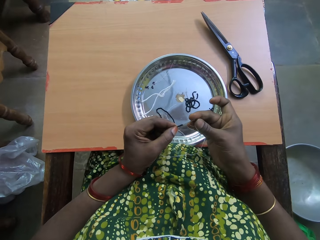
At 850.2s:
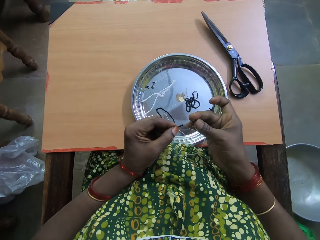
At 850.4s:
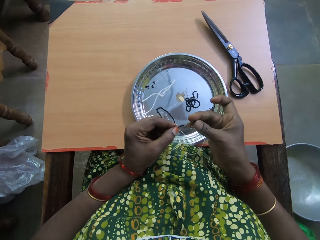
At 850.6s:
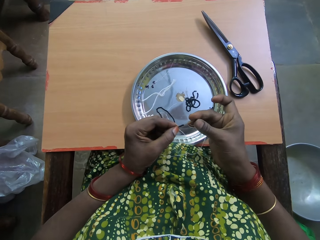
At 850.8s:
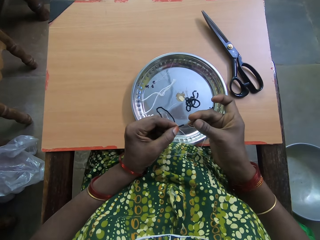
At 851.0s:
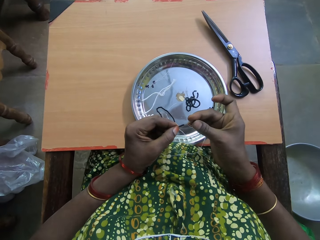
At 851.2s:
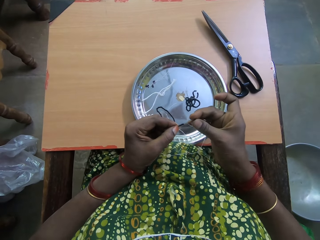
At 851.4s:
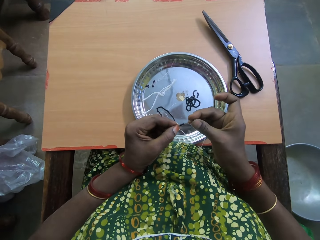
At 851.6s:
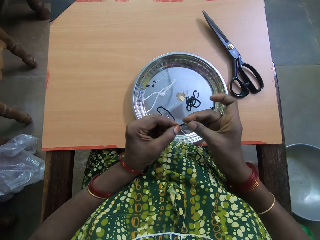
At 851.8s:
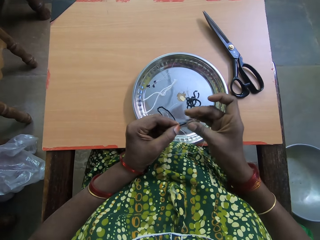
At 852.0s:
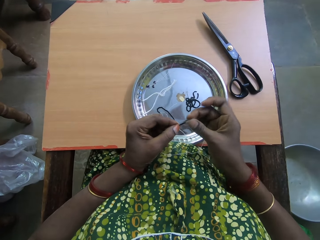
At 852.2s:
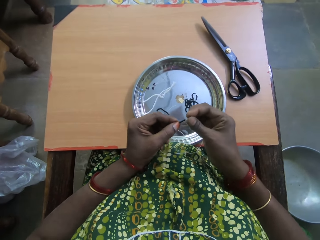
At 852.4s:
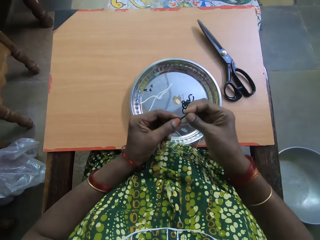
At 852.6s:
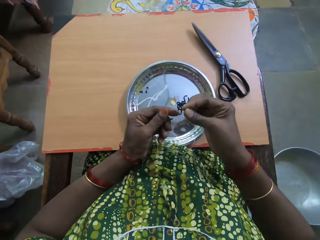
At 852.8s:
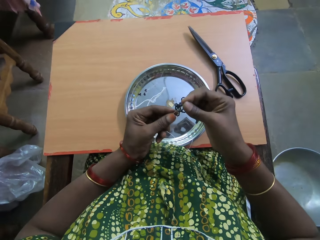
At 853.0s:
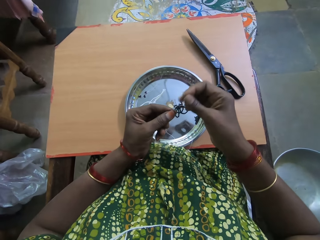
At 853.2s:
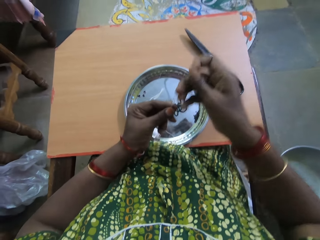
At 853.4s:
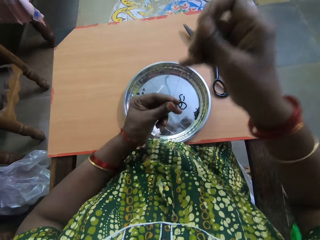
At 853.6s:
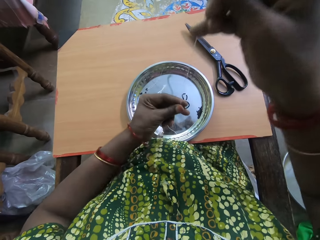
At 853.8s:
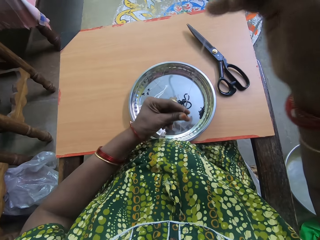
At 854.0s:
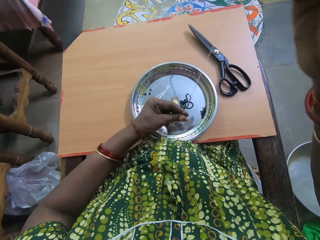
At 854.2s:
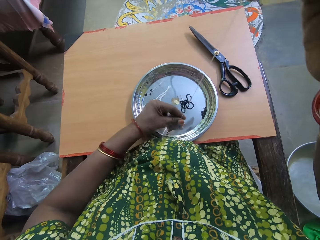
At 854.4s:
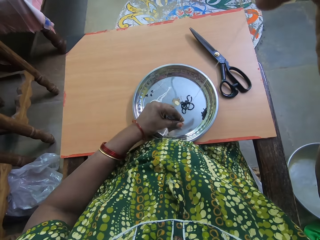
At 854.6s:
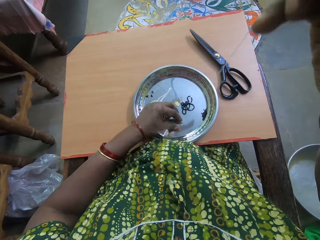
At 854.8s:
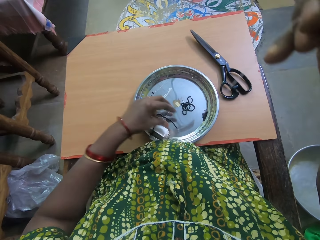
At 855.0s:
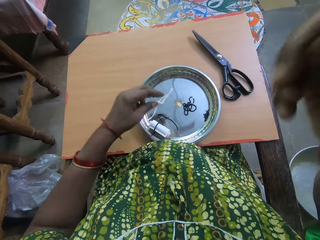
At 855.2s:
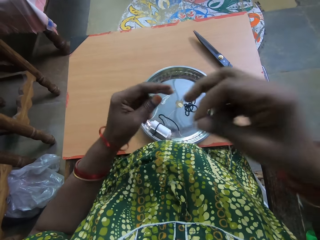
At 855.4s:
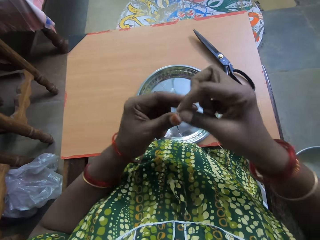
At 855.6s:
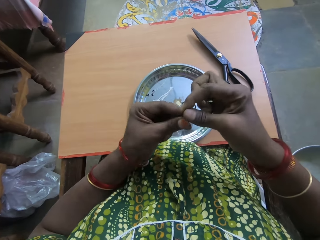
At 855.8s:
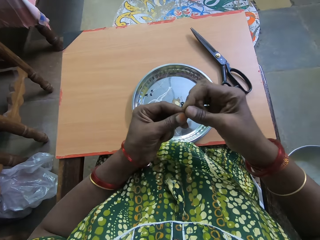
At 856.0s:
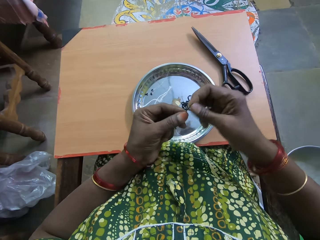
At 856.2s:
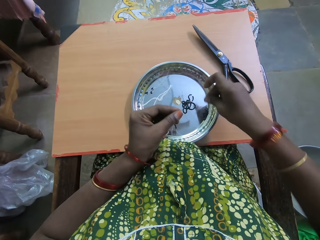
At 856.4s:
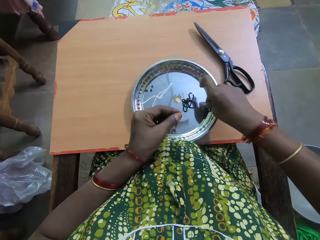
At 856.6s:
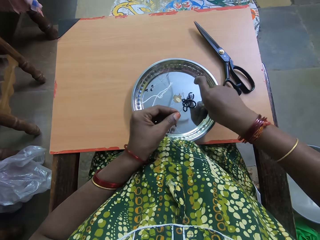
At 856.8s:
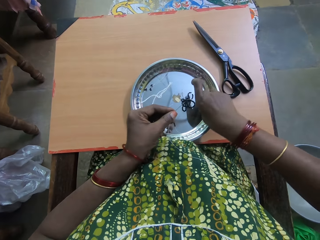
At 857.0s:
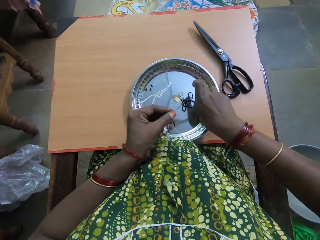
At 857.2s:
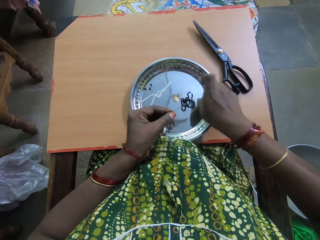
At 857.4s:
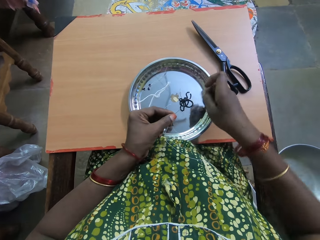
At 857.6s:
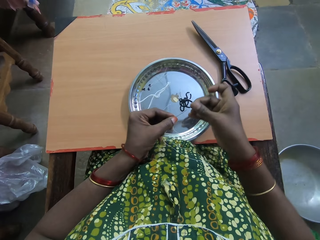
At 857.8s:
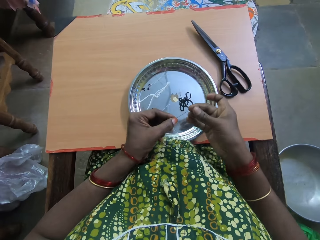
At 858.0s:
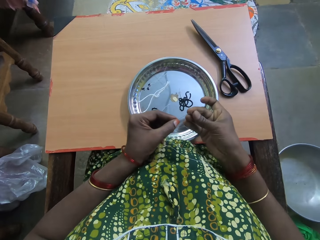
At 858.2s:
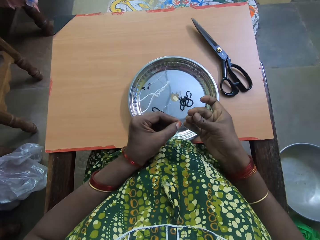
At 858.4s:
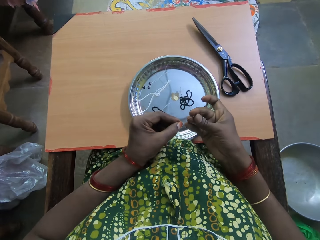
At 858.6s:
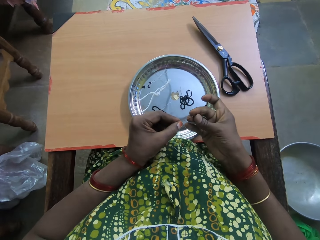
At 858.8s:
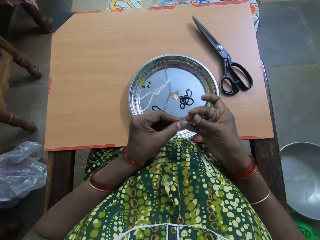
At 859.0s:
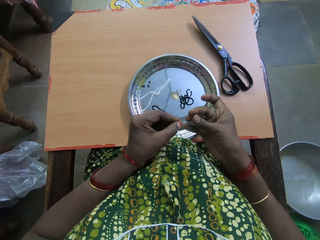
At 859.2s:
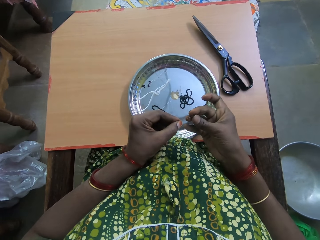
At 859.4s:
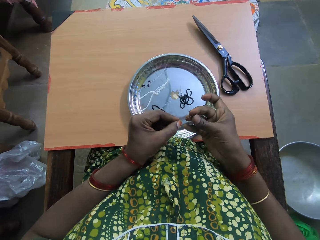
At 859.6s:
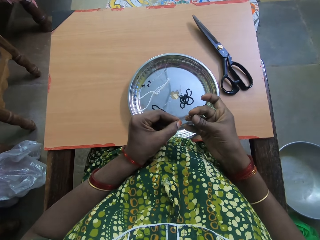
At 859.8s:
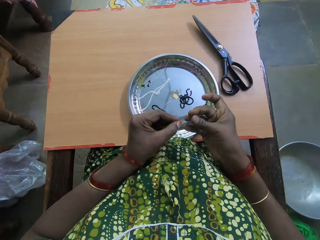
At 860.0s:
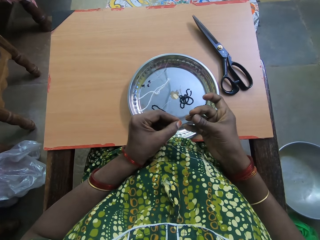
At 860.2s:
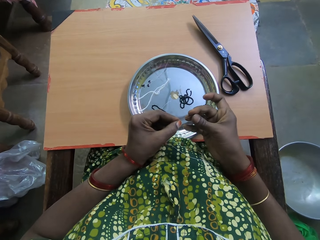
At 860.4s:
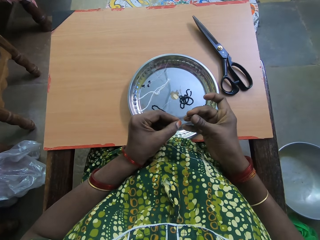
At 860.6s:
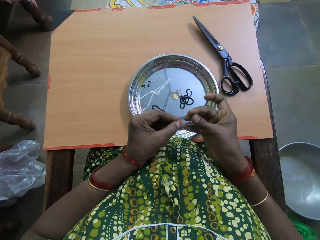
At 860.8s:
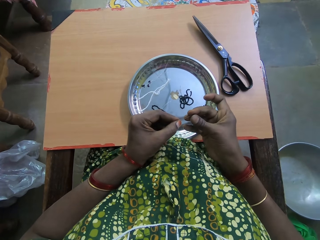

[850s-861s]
The camera wearer puts the bead in her right hand in a fishing line or needle in her left hand. She holds the fishing line with her right hand. She moves the beads on the fishing line with her left hand. She carries the thread up. She passes the fishing line in her right hand to her left hand. She picks a bead in the tray on the table with her right hand. She puts the bead in her right hand in the fishing line in her left hand.

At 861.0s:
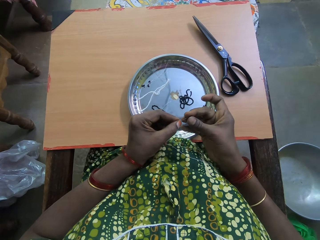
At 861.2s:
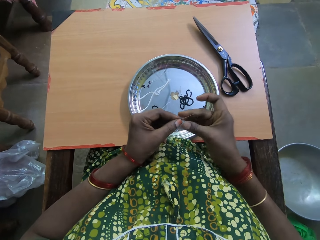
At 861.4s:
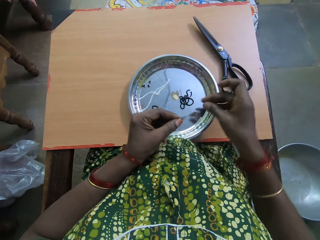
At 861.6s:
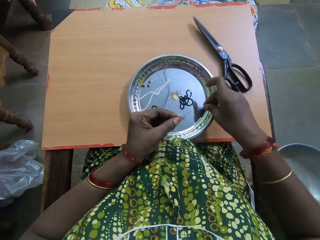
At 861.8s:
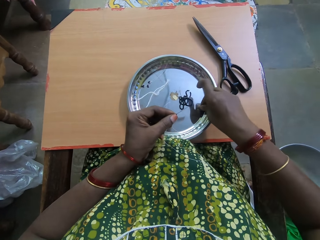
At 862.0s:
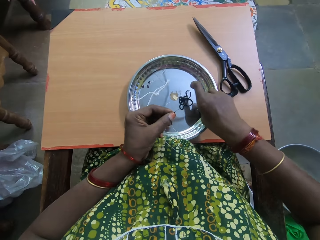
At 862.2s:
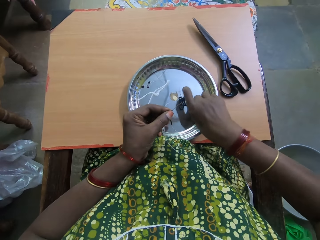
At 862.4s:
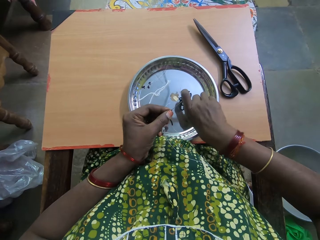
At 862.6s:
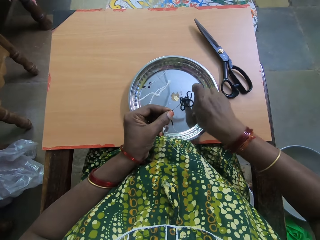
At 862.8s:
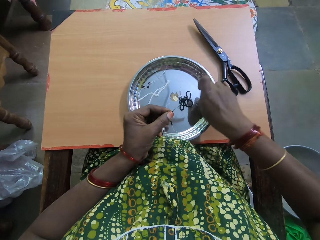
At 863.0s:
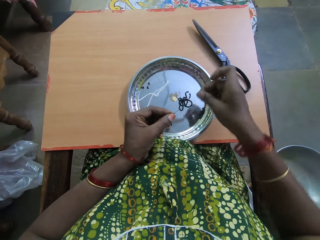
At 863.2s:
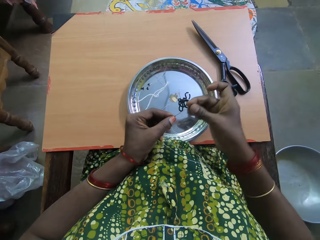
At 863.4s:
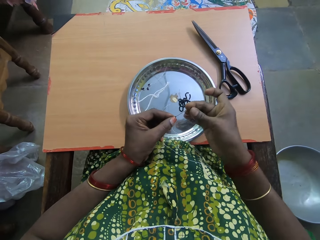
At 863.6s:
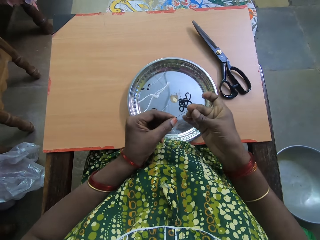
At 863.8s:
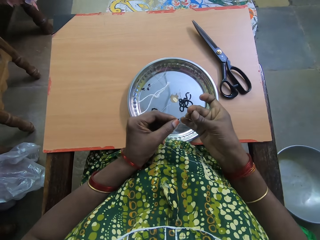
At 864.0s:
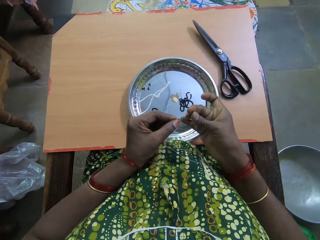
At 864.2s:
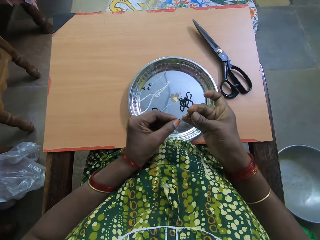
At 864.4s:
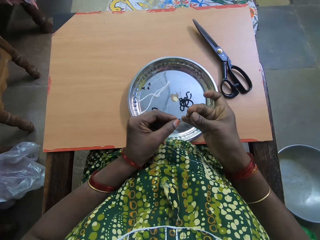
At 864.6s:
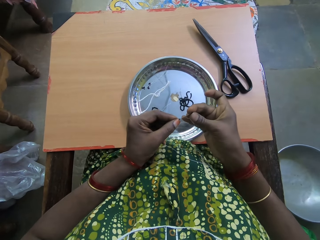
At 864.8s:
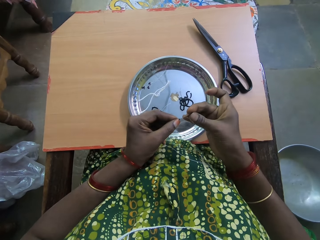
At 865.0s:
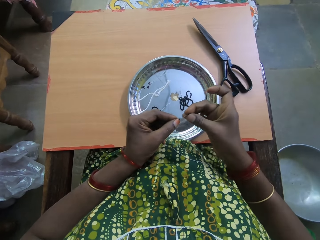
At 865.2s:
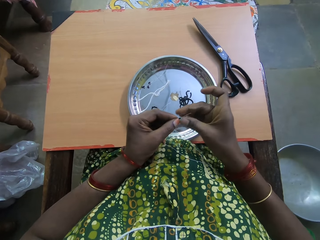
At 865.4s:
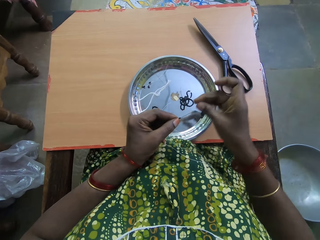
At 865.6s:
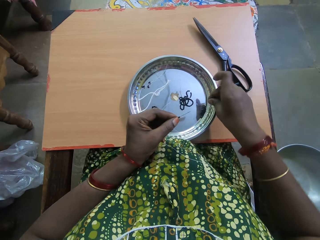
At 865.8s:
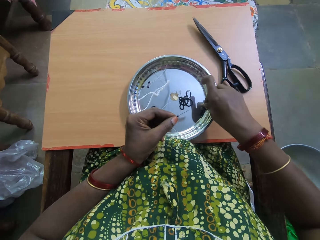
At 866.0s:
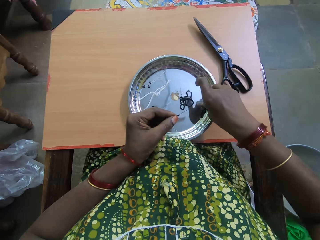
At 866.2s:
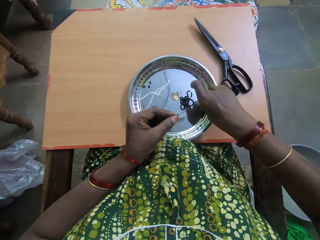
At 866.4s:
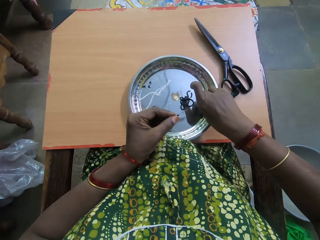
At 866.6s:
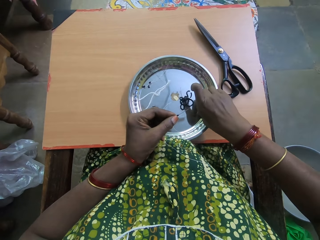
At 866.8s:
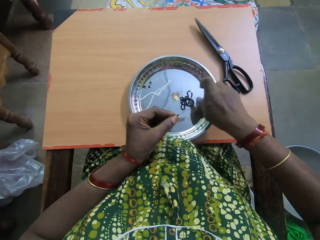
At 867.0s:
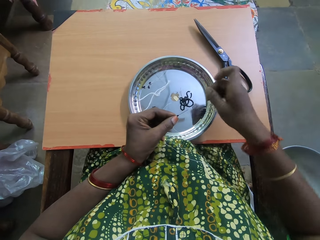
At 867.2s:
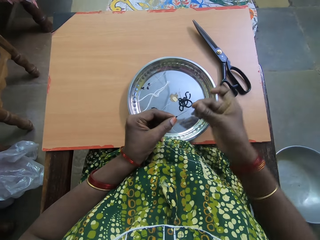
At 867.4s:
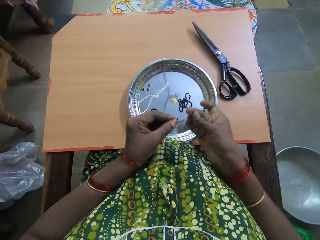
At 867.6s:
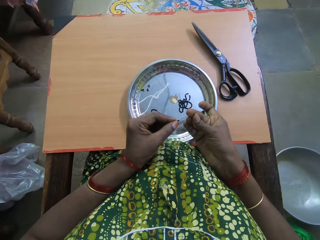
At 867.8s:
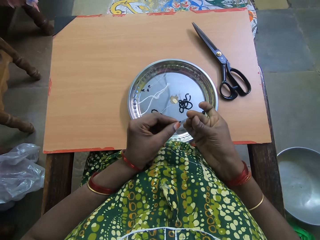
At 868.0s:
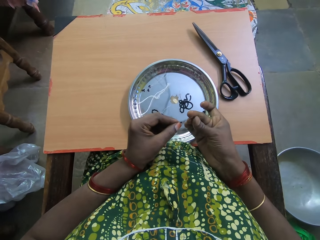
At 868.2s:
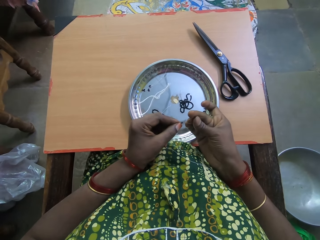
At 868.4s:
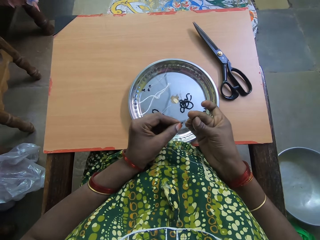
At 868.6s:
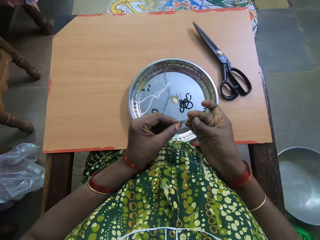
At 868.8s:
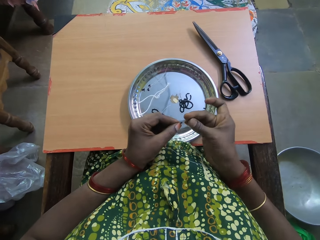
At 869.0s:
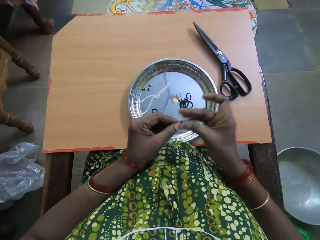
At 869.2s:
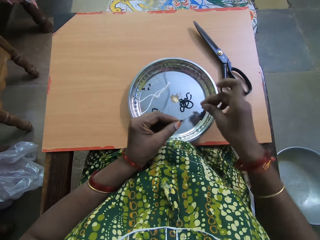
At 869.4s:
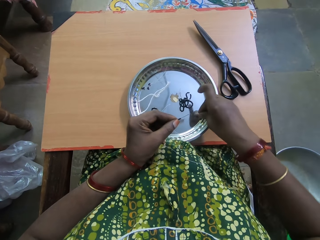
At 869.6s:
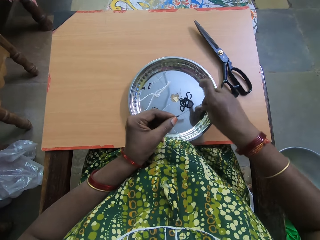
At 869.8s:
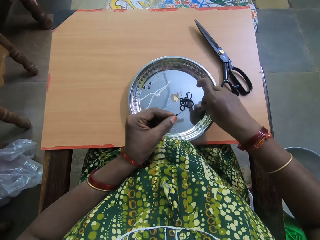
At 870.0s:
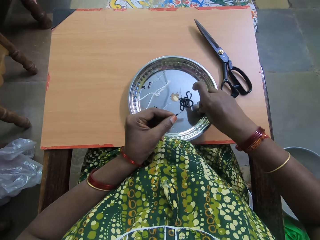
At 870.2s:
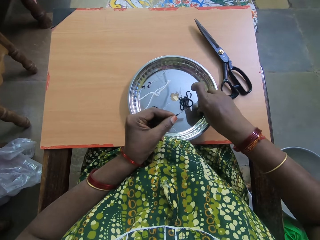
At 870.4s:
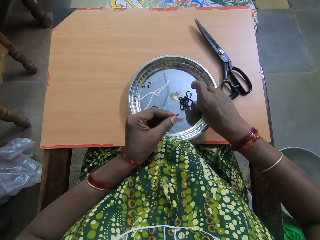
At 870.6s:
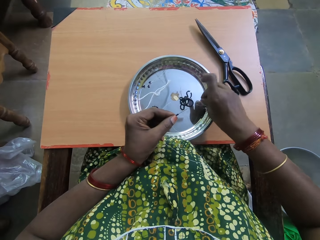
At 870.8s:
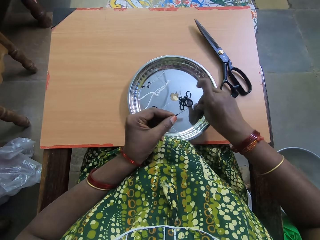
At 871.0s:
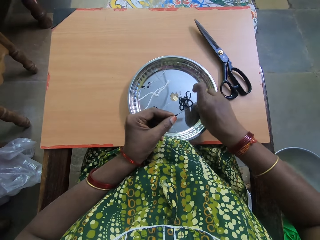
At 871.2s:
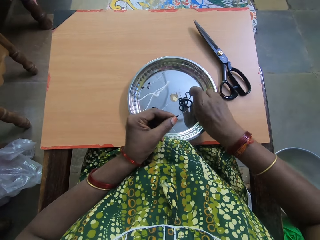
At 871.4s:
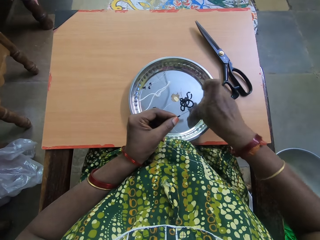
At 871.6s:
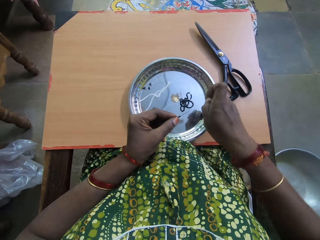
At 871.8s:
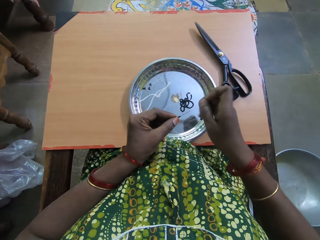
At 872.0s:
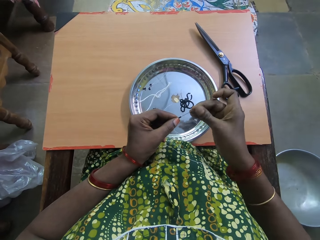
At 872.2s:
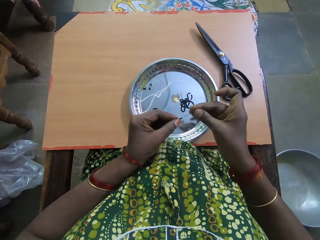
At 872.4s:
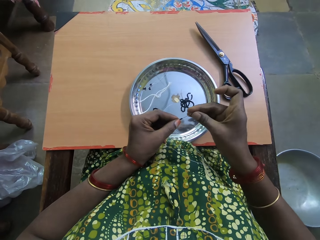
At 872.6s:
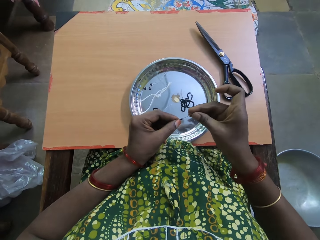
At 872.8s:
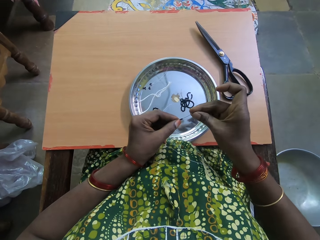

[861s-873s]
The camera wearer picks a bead in the tray on the table with her right hand. She puts the bead in her right hand in a fishing line or needle in her left hand. She picks a bead in the tray on the table with her right hand. She puts the bead in her right hand in the fishing line in her left hand. She picks a bead in the tray on the table with her right hand. She puts the bead in her right hand in the fishing line in her left hand.
